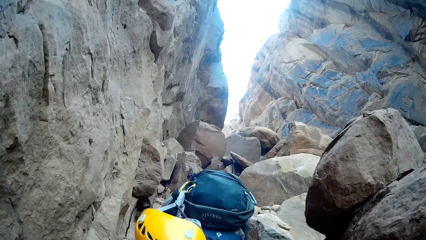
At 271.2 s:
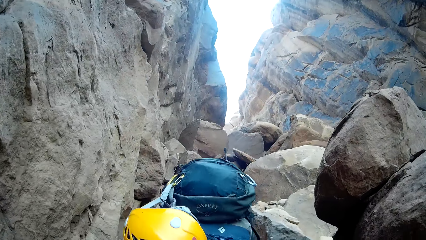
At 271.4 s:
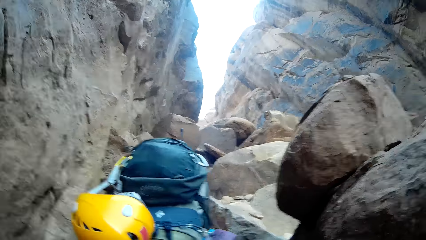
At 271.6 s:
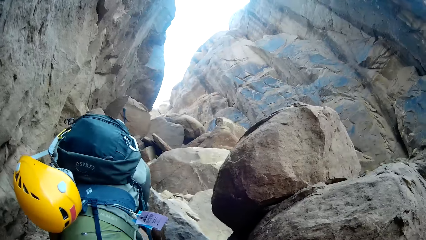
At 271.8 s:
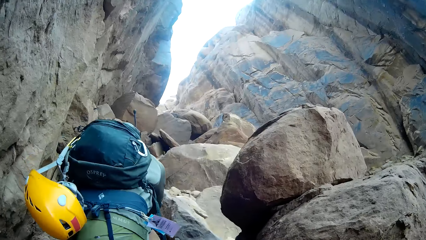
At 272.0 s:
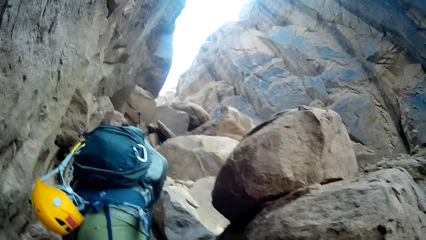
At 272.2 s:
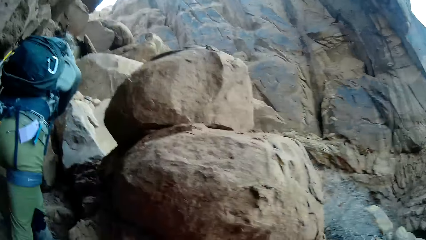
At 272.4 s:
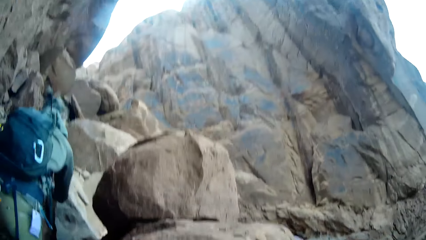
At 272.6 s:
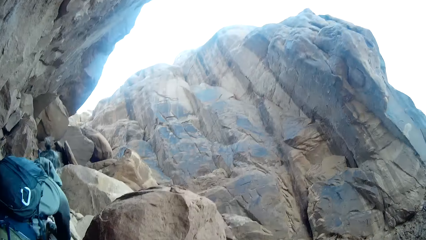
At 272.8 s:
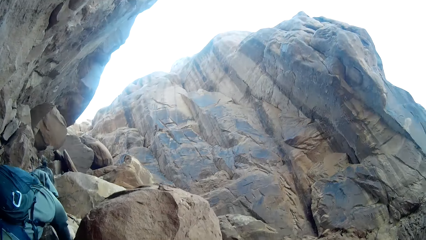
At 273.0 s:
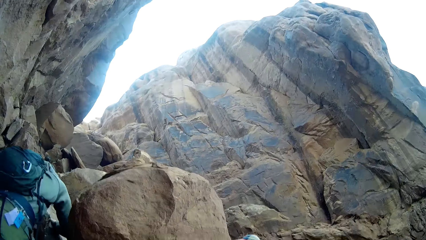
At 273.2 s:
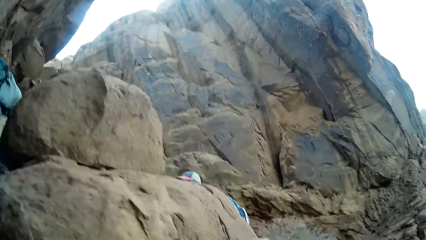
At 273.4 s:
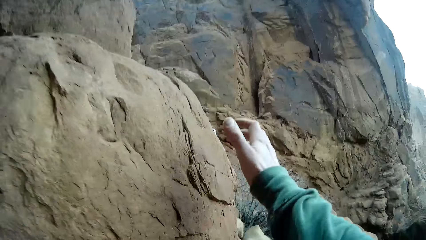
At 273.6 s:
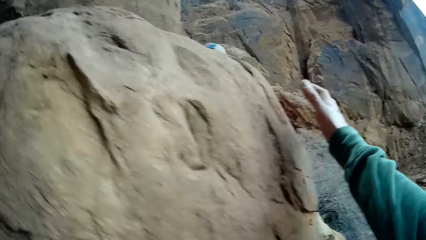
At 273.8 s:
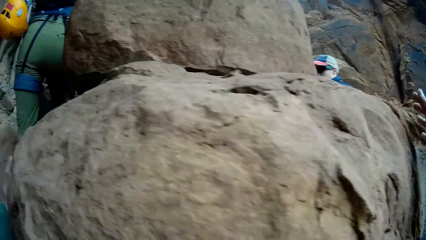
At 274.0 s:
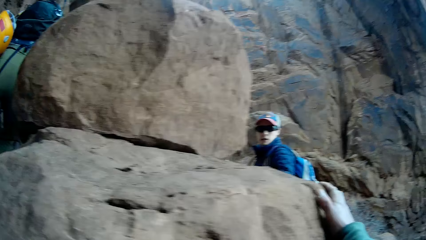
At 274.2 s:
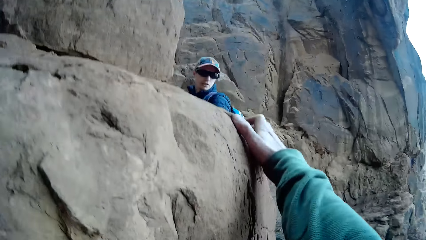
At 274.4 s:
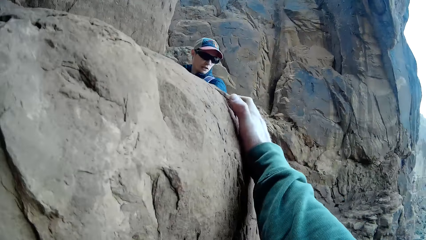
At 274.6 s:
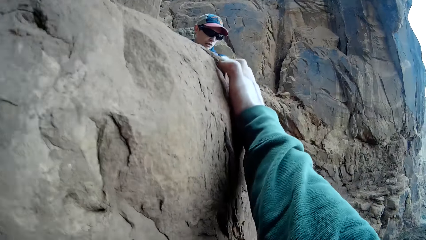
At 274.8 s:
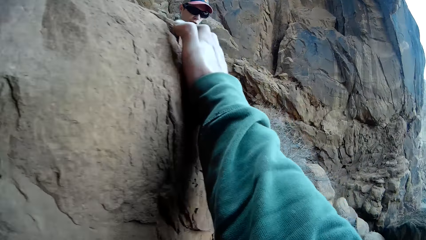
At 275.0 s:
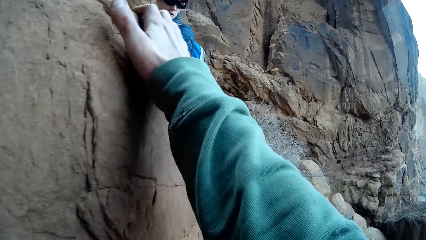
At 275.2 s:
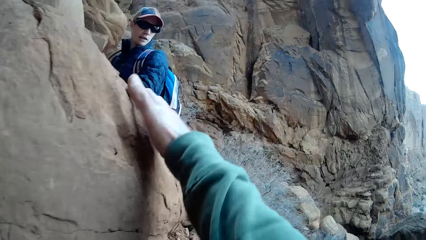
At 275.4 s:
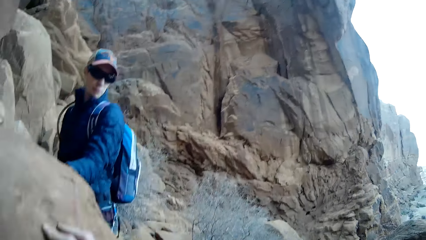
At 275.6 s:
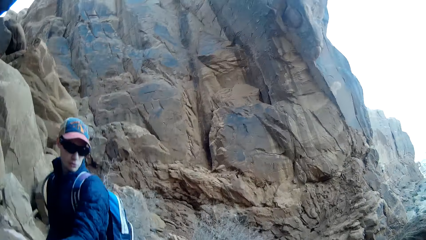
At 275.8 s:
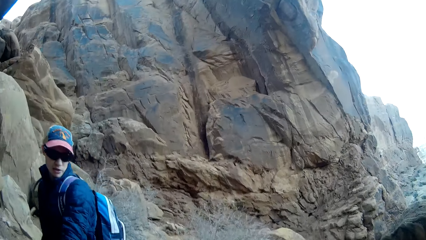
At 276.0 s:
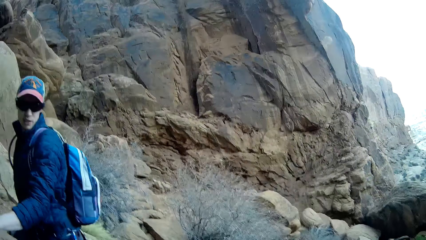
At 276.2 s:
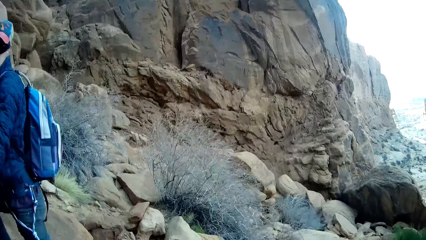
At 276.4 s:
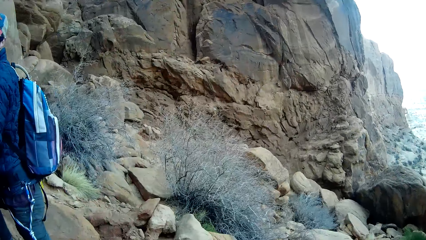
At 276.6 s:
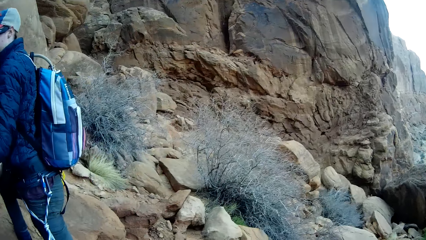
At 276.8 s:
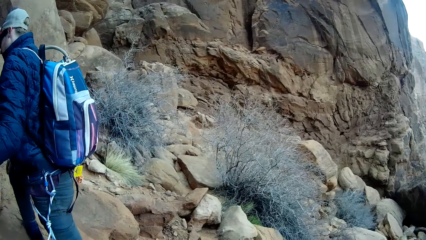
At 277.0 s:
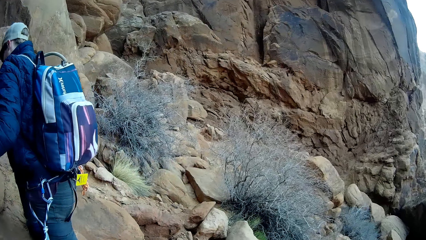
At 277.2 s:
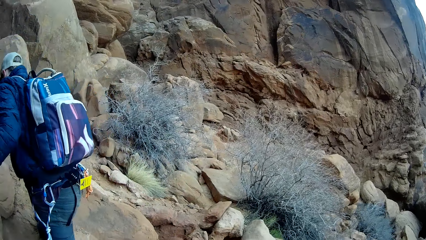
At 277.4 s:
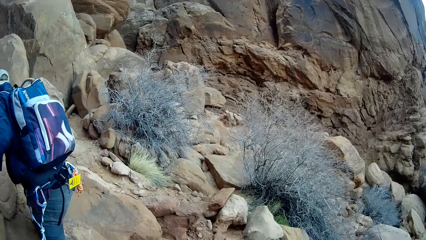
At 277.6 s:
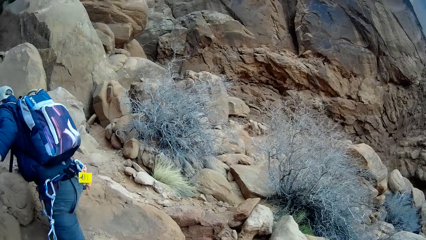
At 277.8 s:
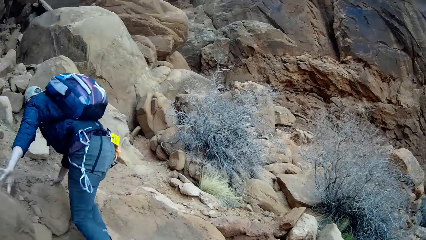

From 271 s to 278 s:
The camera wearer climbs the mountain with a man and another man.

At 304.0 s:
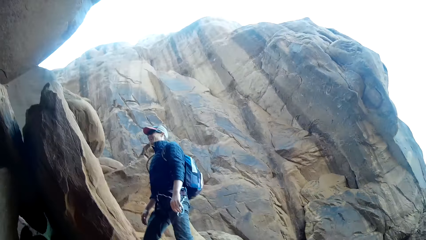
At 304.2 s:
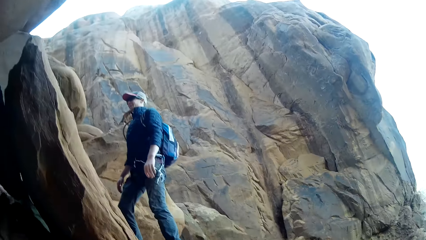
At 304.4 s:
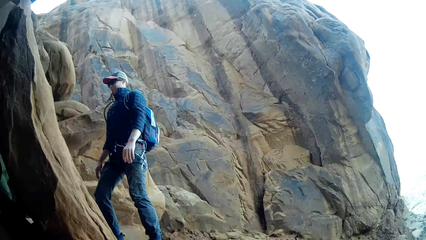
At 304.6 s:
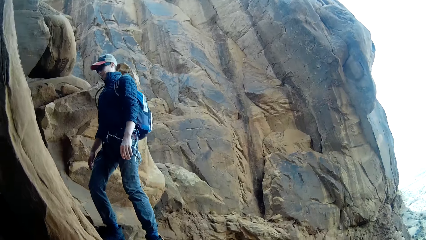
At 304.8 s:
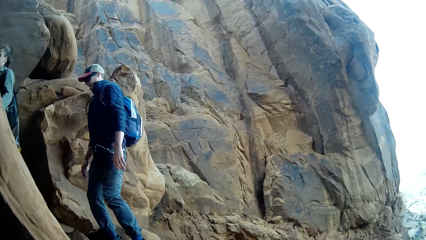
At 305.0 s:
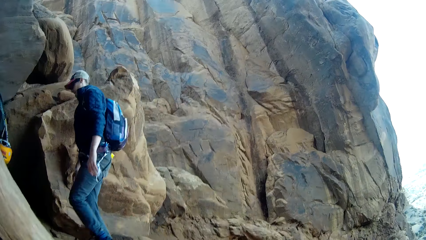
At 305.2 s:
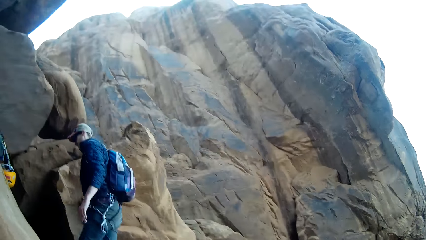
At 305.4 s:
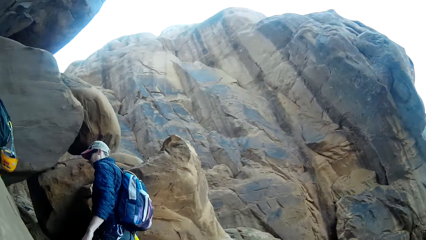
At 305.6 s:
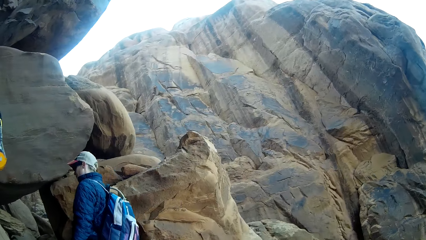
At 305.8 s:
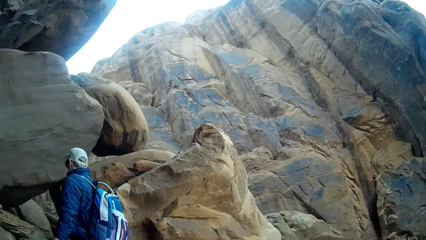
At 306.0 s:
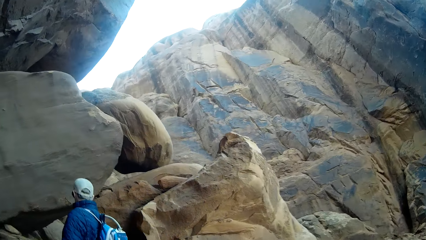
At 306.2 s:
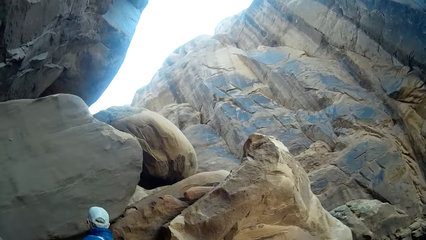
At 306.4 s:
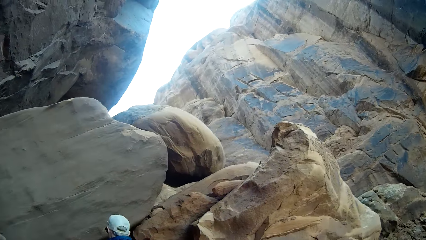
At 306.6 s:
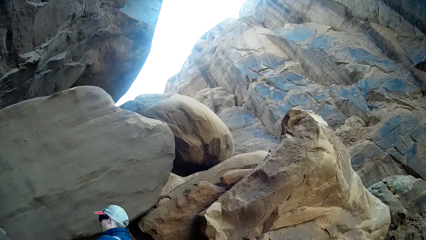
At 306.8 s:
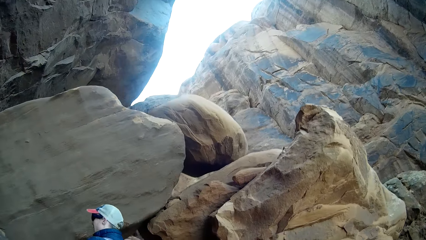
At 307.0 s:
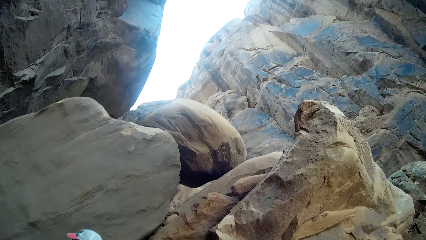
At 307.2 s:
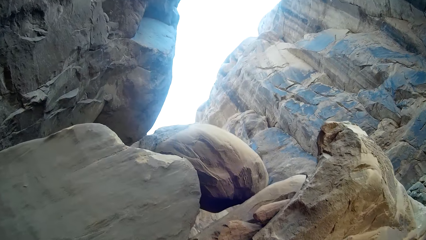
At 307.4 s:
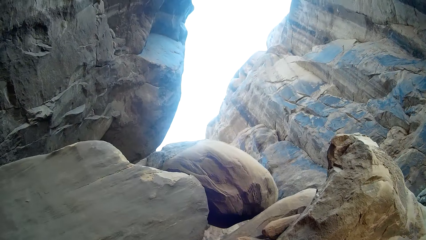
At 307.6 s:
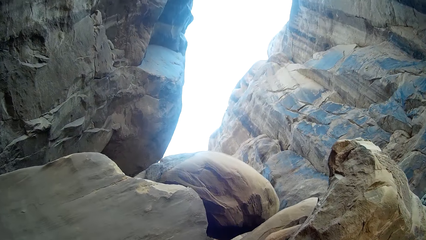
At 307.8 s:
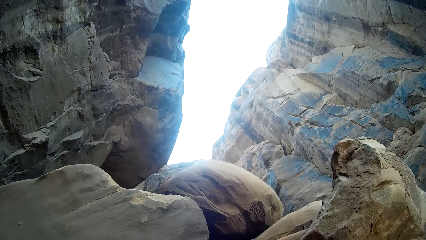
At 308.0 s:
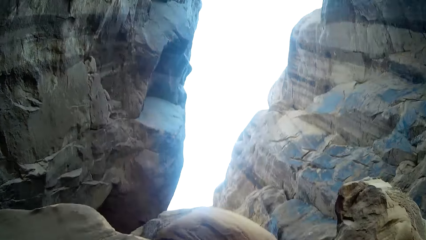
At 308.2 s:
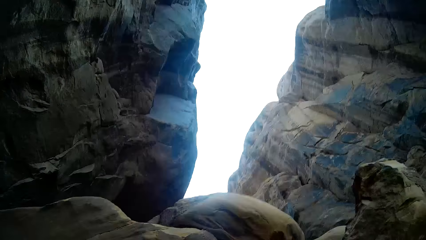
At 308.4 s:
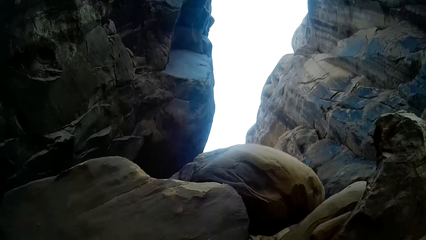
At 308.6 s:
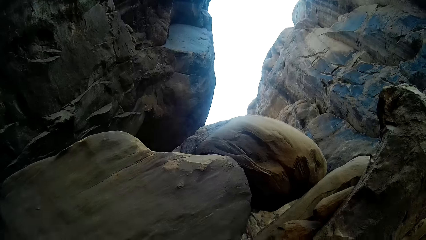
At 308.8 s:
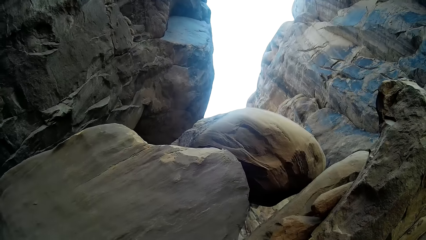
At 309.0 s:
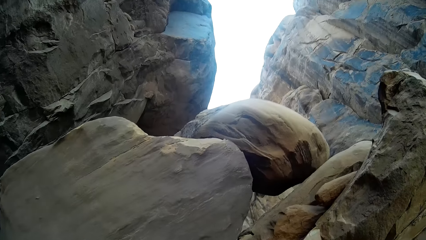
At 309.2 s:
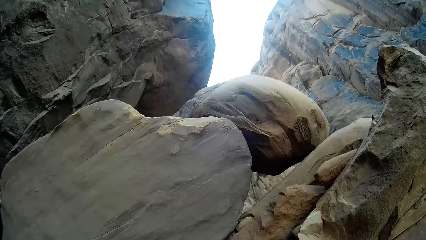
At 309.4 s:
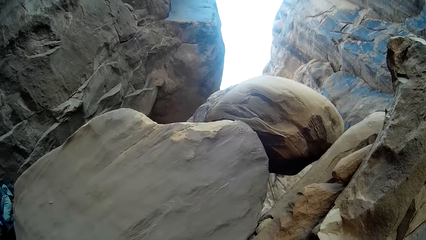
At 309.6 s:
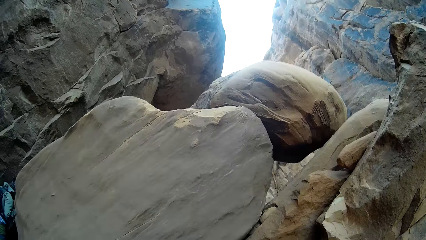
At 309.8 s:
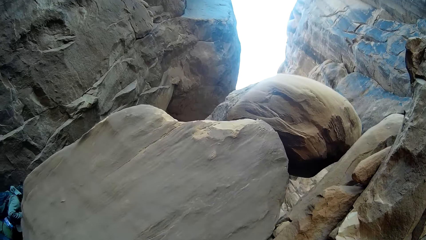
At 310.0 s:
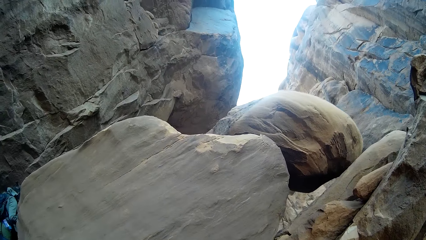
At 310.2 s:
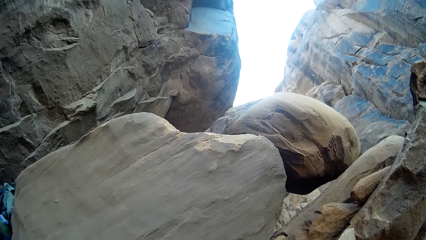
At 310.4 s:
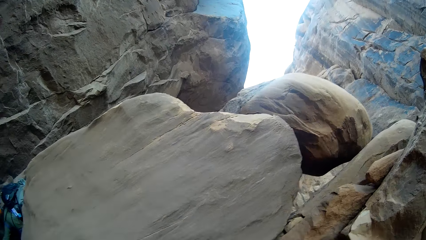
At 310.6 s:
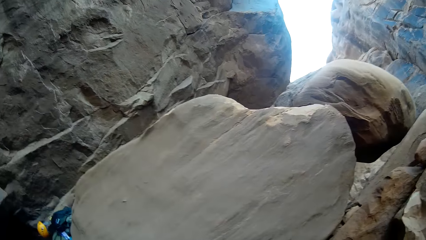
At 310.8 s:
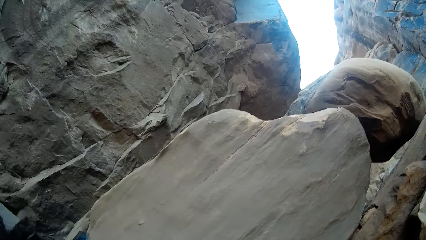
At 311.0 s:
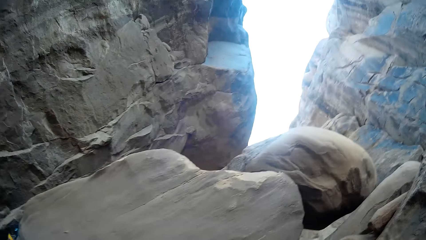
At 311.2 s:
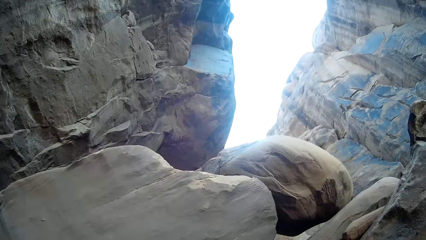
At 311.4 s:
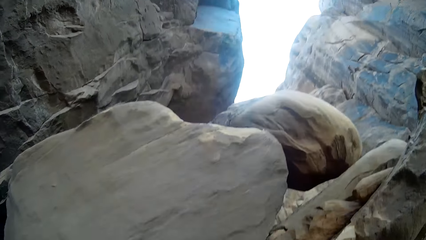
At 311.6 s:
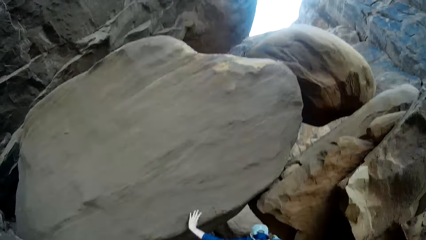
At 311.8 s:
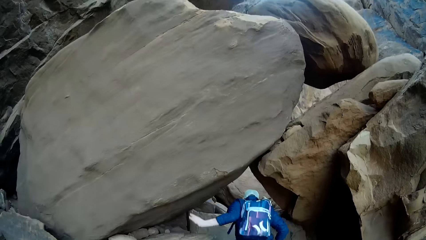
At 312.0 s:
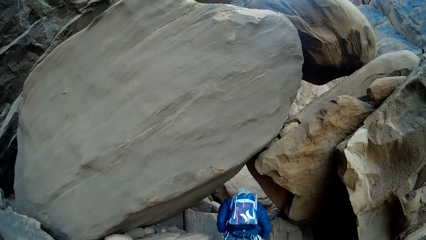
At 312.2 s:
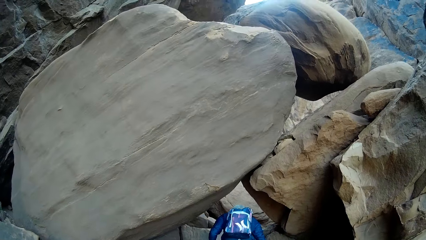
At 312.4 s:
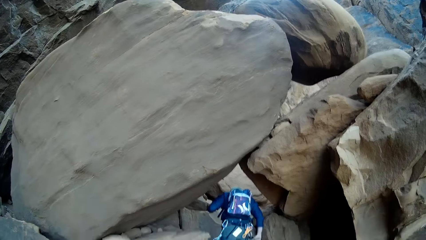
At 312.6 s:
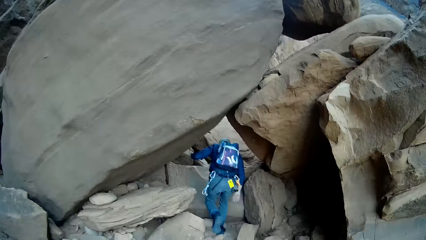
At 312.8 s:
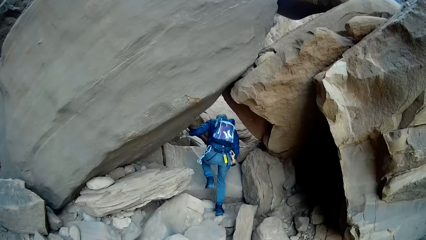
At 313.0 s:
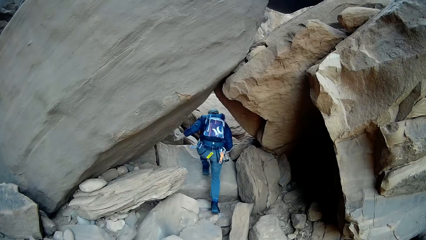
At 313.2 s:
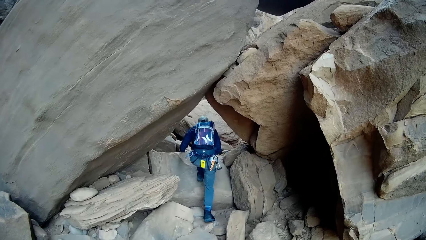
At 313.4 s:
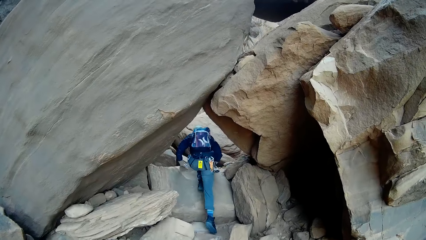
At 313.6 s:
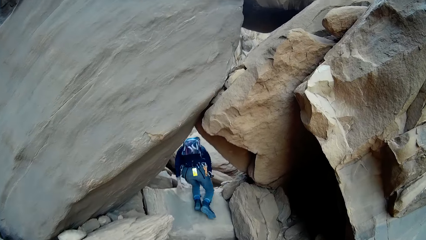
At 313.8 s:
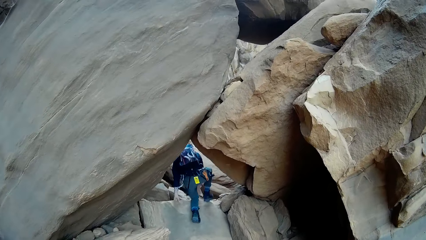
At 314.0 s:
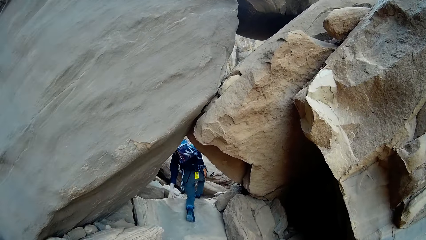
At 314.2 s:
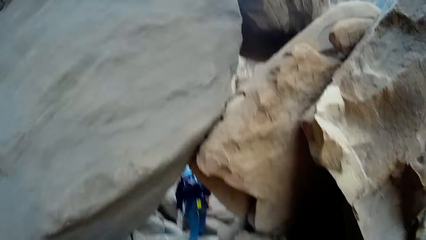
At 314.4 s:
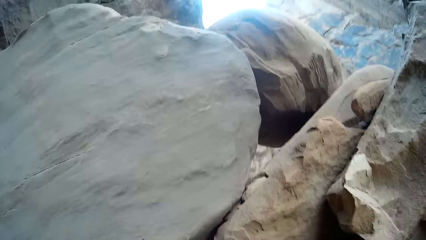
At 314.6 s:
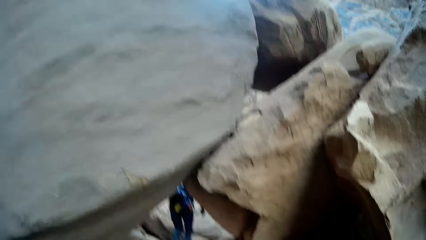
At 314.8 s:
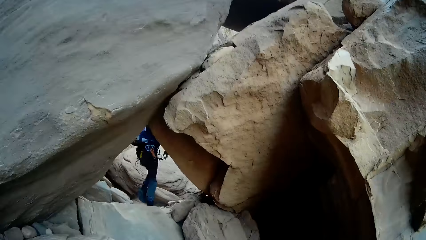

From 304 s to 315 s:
The man passes beneath a heap of stones.
